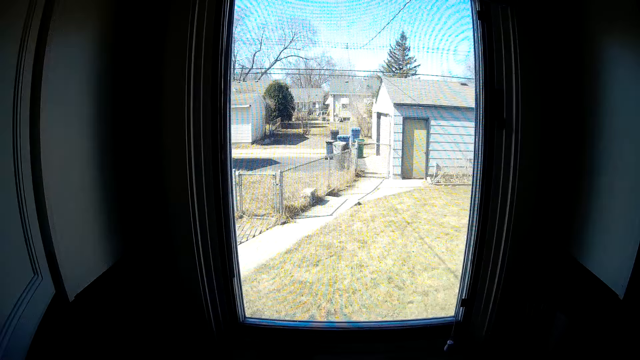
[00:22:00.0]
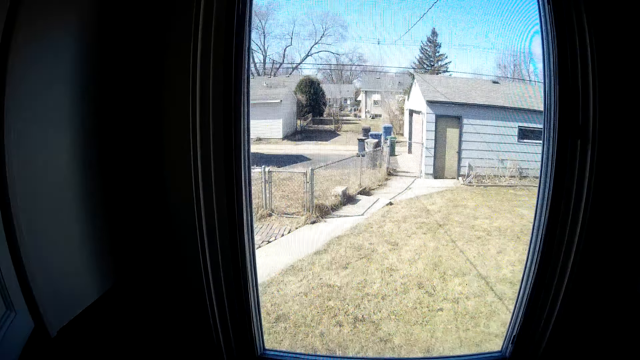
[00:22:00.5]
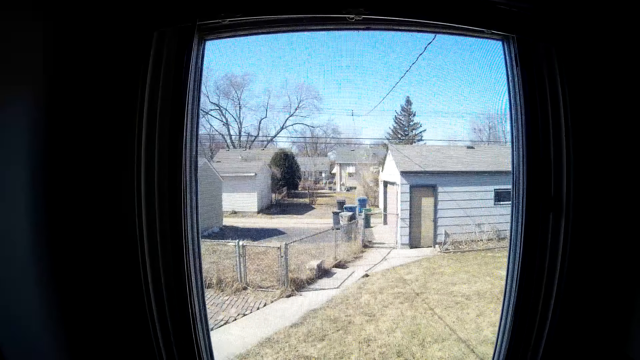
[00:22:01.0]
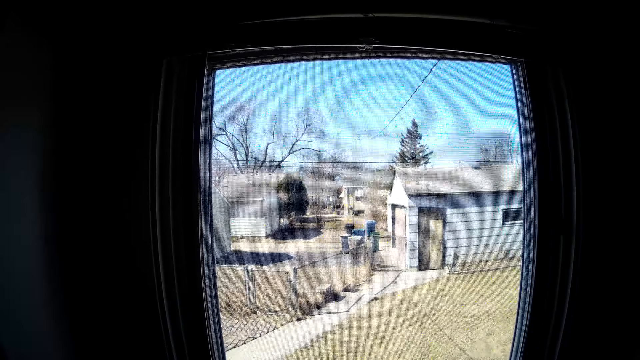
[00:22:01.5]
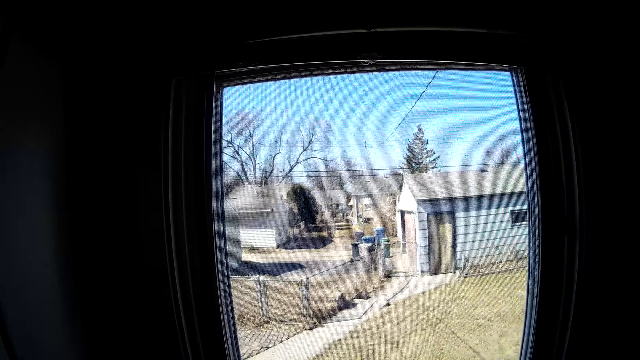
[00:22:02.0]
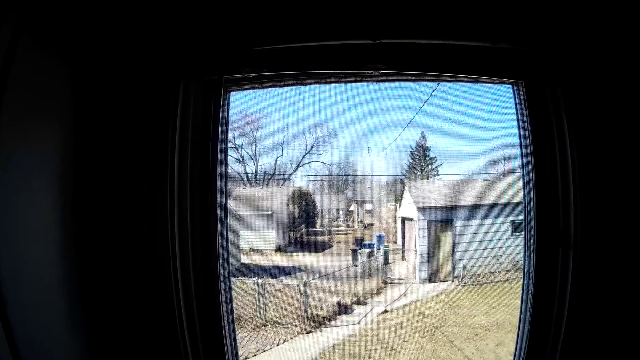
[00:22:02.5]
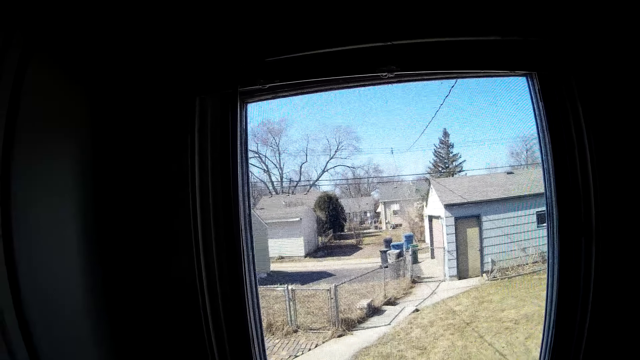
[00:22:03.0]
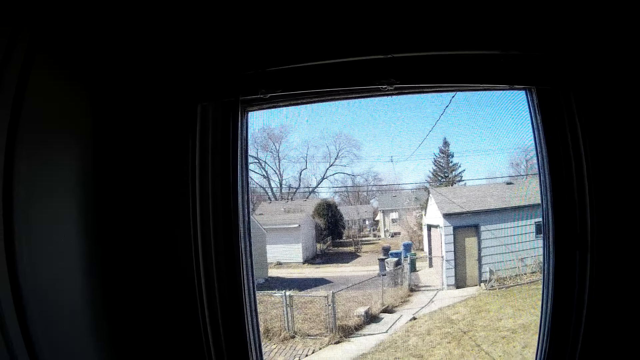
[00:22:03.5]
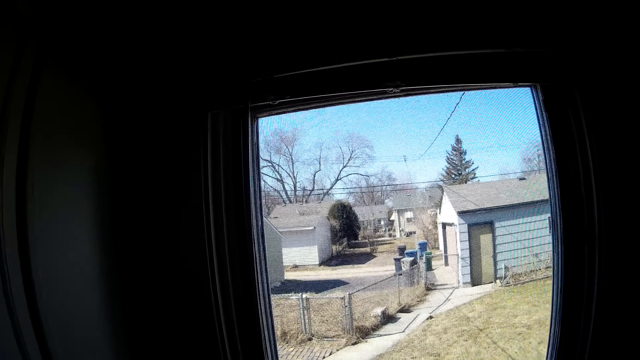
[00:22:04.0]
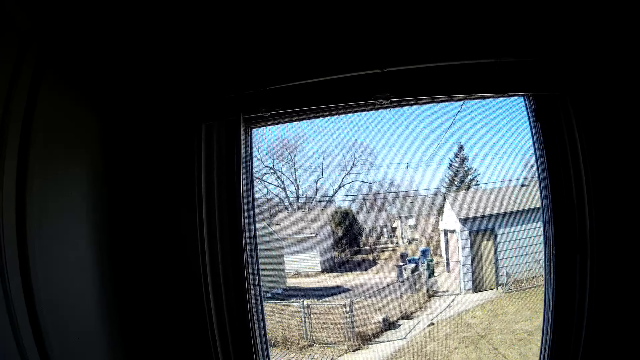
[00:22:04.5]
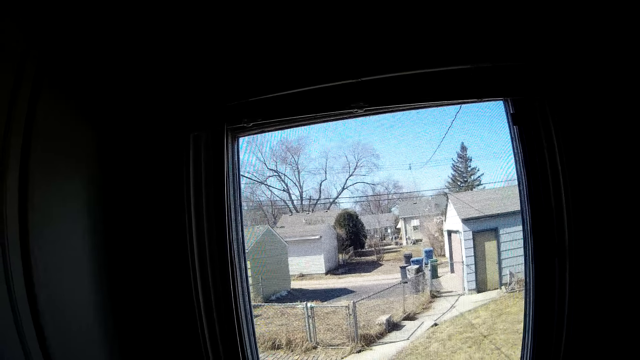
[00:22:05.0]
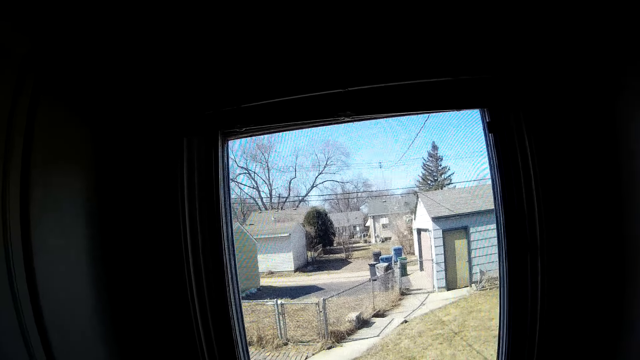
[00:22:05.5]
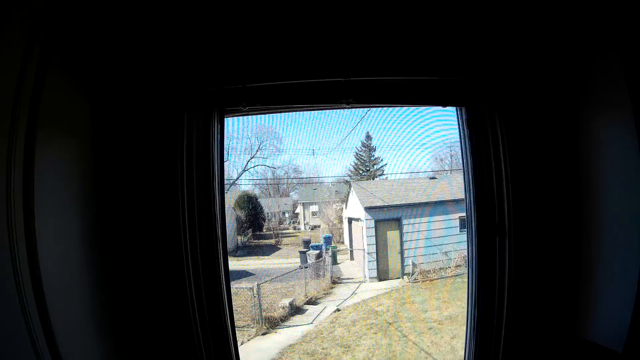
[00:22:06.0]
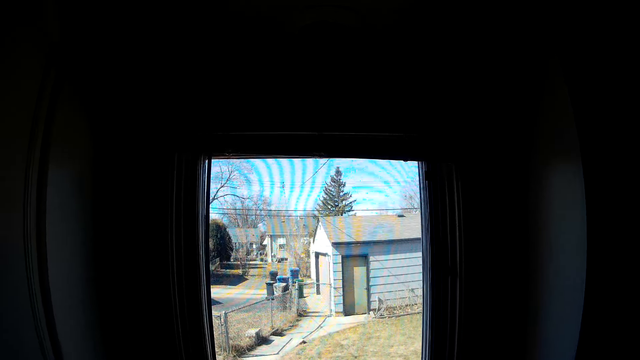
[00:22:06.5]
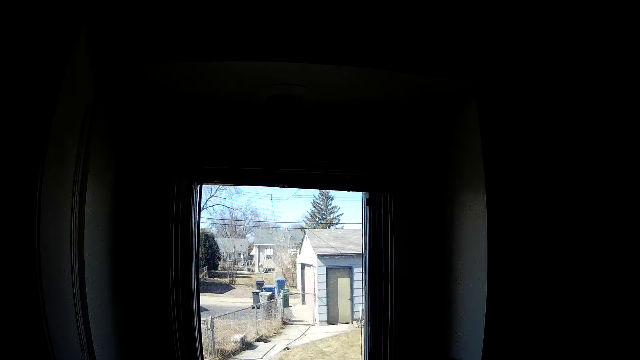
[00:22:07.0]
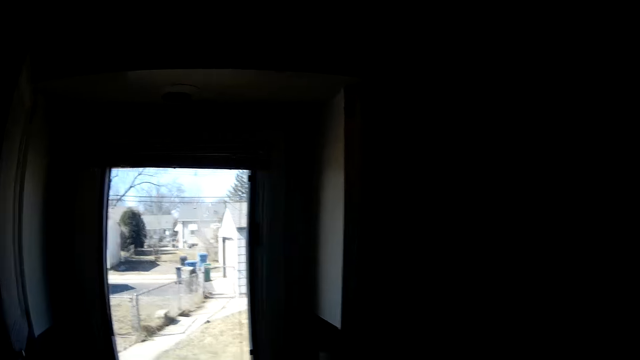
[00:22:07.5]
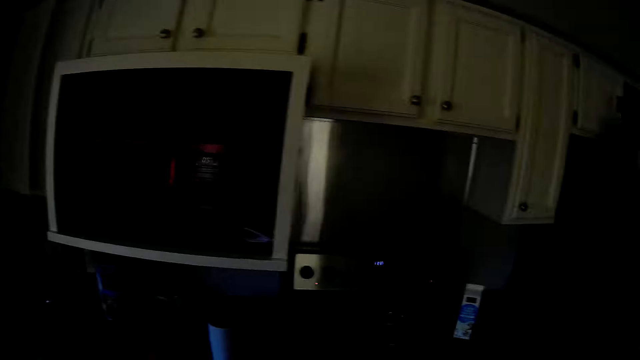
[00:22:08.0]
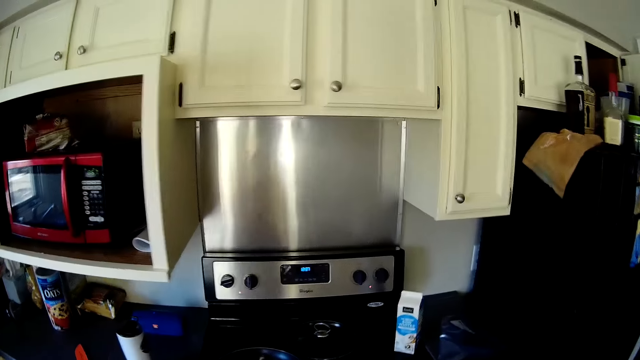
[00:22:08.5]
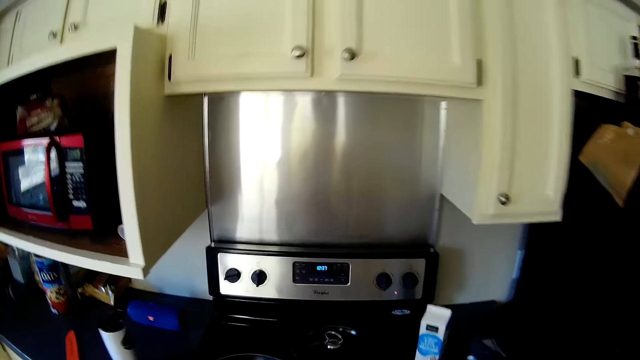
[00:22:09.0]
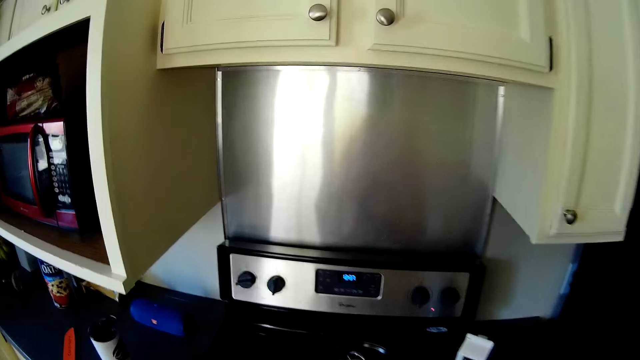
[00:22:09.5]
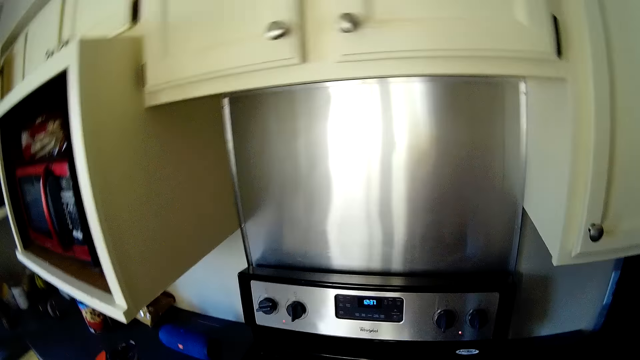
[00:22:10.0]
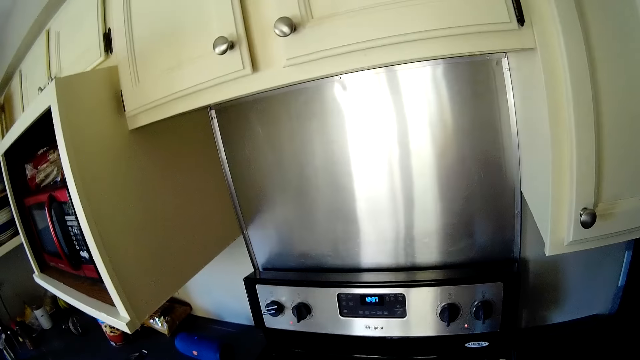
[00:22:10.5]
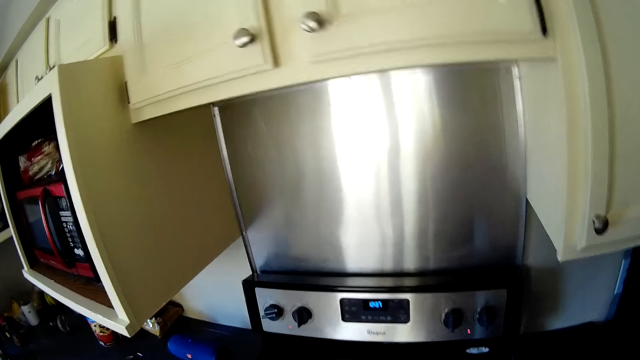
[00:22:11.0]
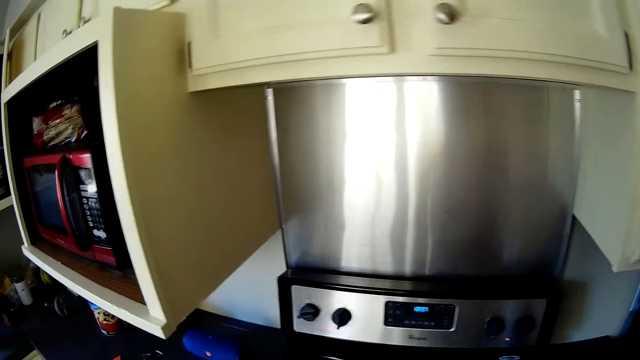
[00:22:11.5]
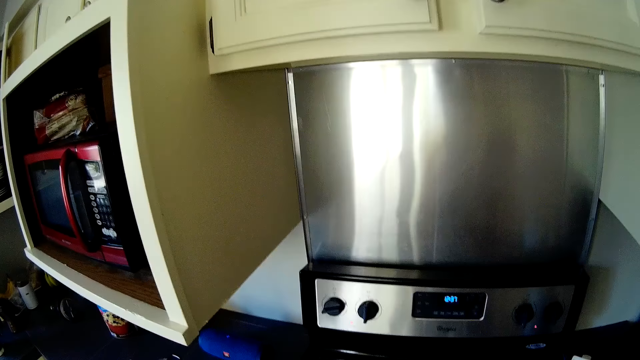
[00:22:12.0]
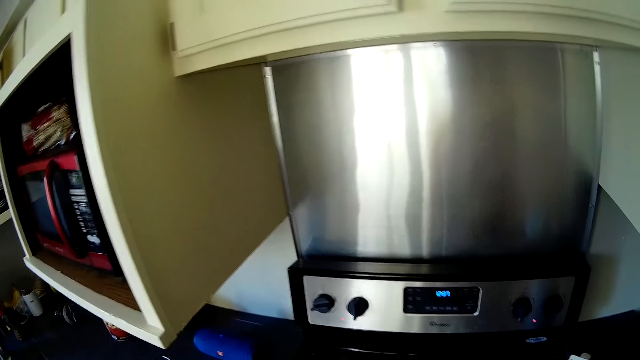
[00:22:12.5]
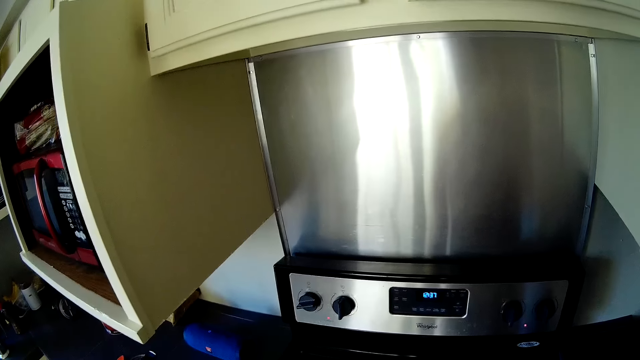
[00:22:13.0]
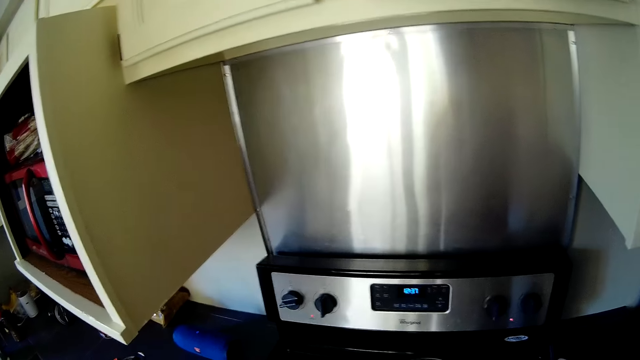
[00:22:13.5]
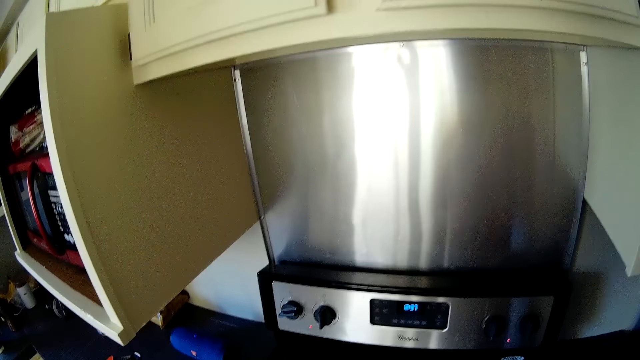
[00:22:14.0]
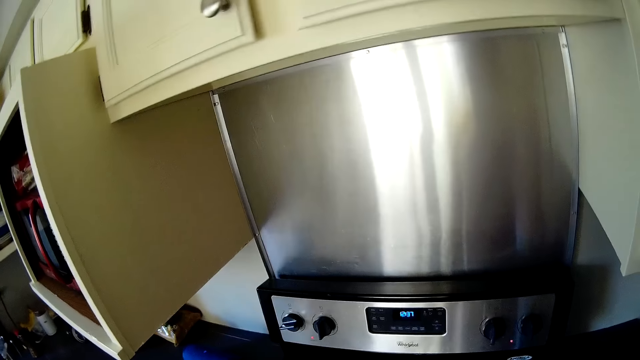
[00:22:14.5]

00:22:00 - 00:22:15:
The camera wearer stares outside through the kitchen window. They move around the kitchen. They stare around the kitchen.

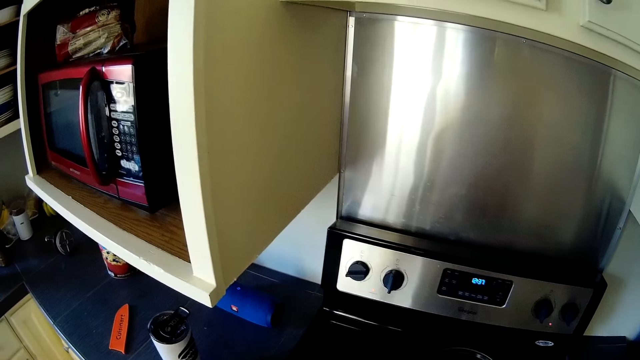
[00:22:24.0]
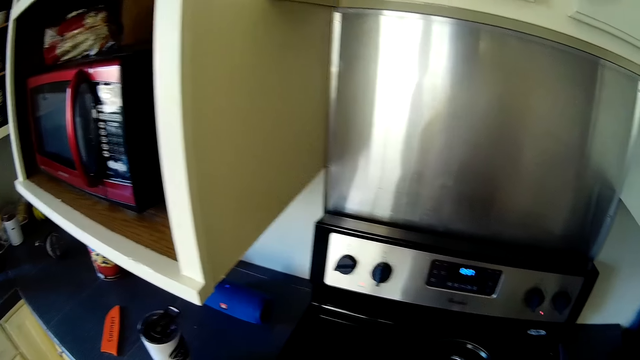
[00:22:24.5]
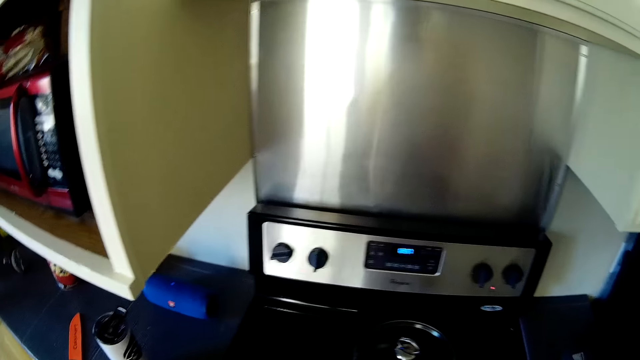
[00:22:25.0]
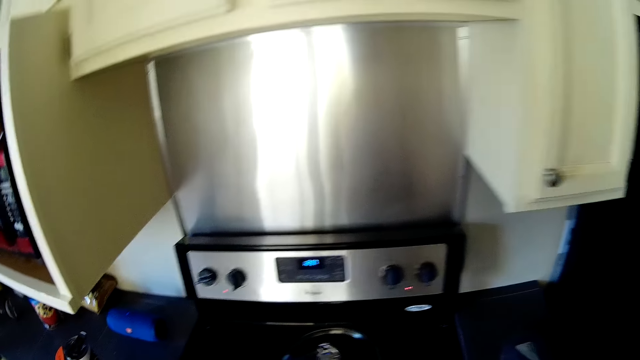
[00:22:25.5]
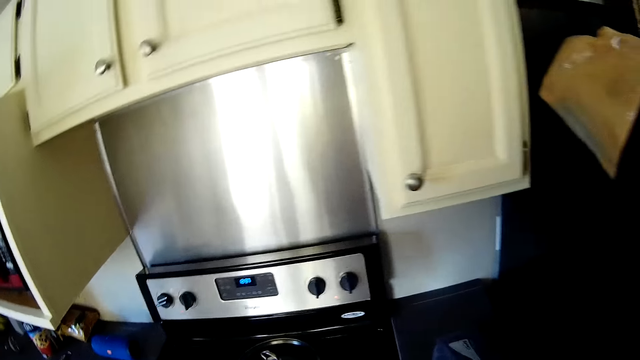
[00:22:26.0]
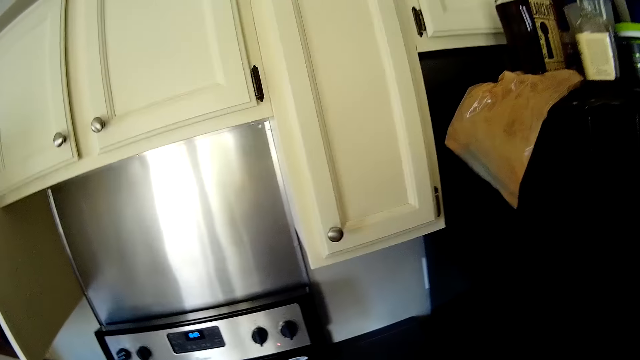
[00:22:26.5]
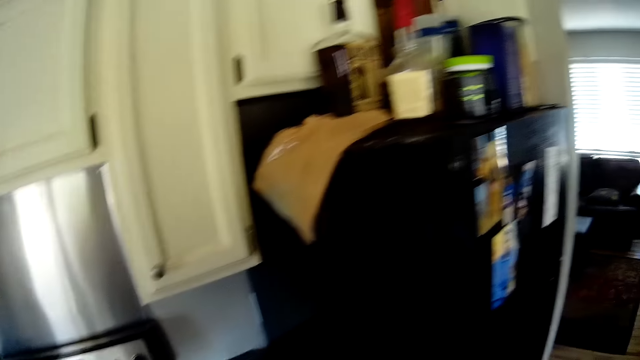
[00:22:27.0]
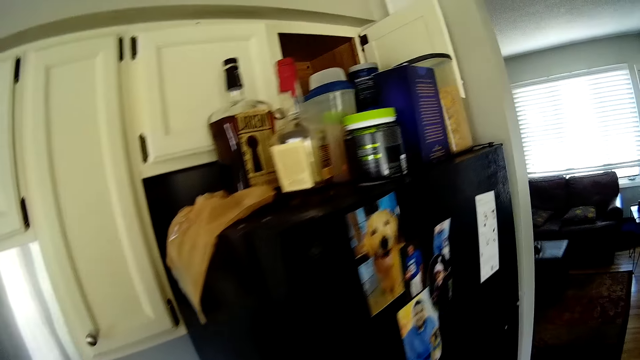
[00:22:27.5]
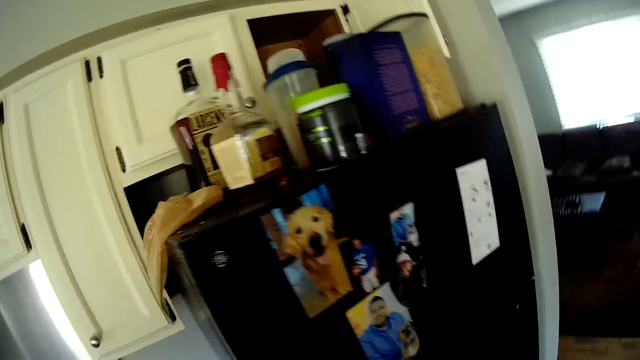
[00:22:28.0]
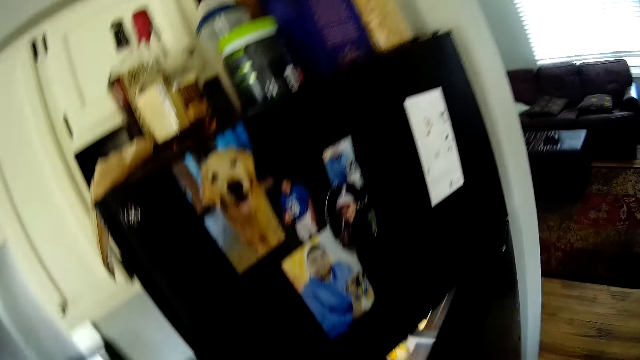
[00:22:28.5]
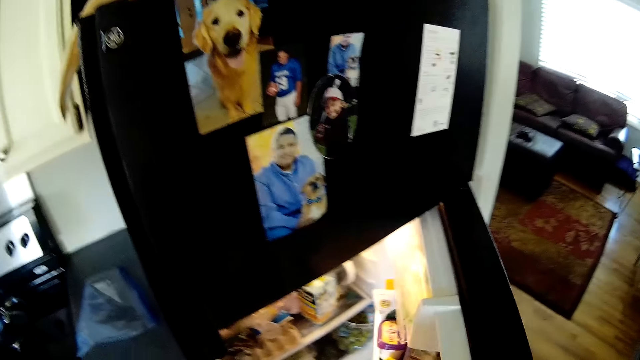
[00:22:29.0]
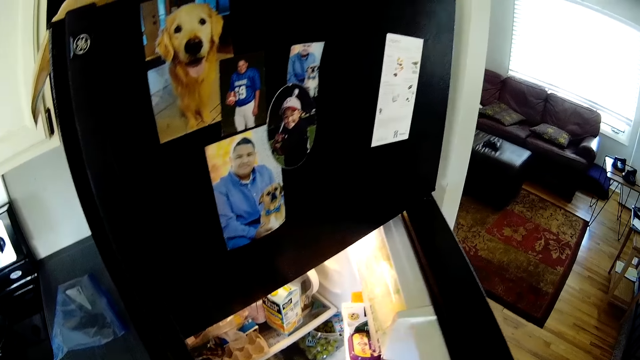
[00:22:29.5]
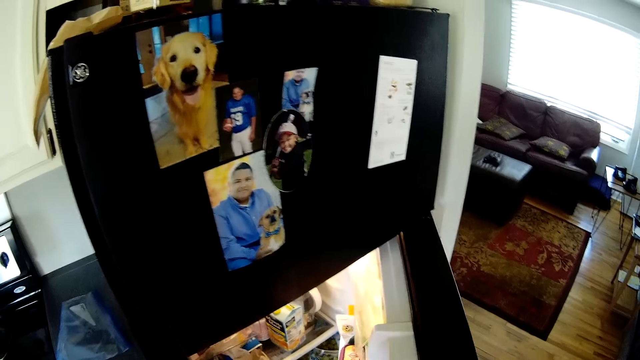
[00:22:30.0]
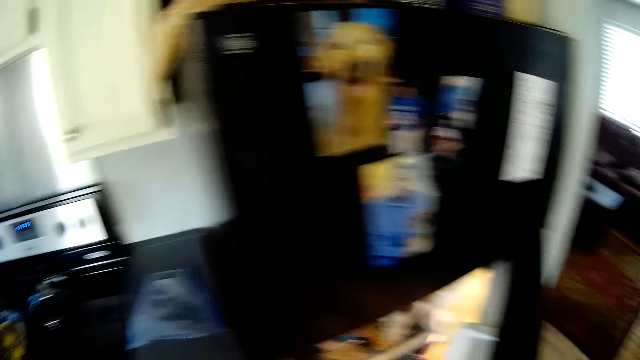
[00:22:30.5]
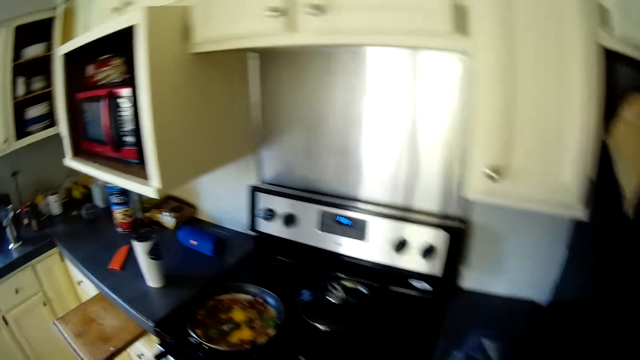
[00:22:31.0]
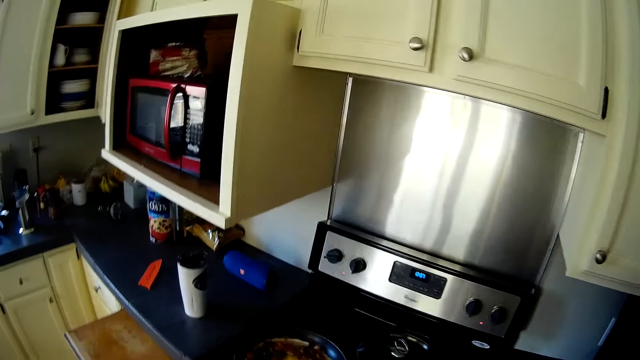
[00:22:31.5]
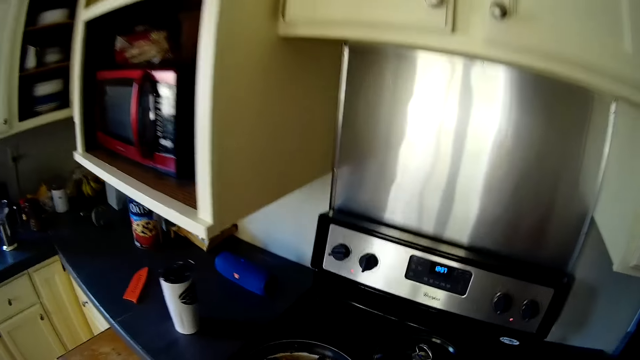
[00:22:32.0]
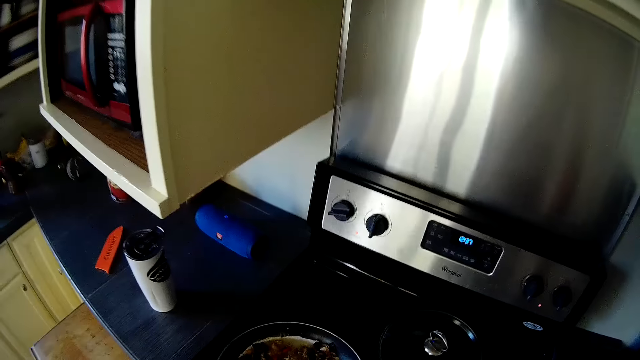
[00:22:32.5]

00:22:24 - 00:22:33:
The camera wearer moves around the kitchen. He opens the fridge with his right hand. He moves around the kitchen.
